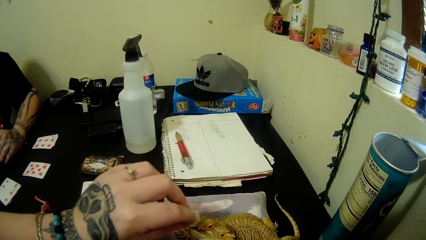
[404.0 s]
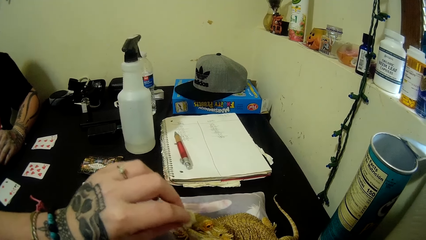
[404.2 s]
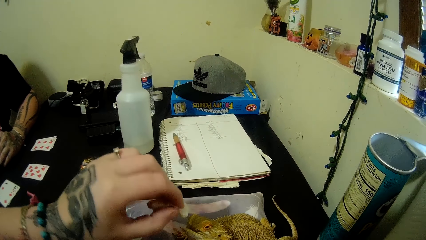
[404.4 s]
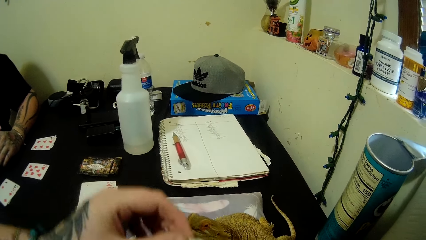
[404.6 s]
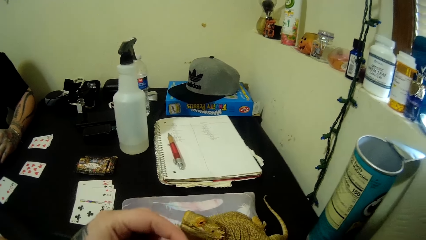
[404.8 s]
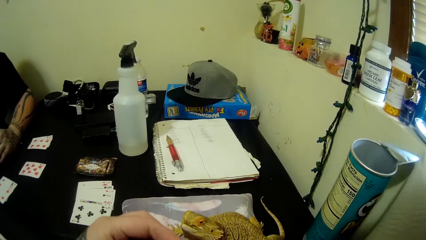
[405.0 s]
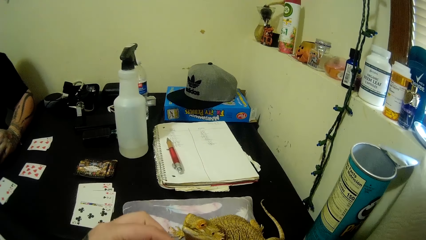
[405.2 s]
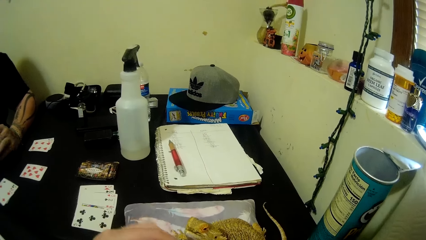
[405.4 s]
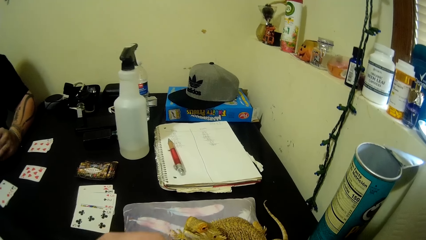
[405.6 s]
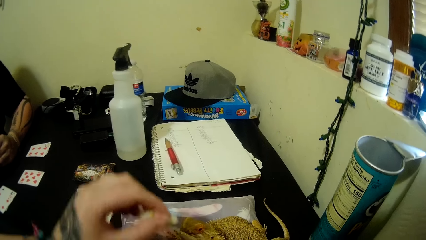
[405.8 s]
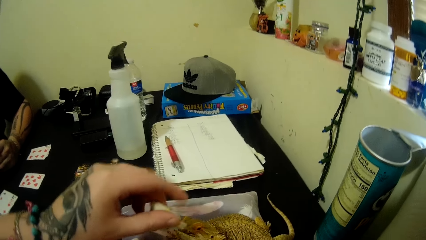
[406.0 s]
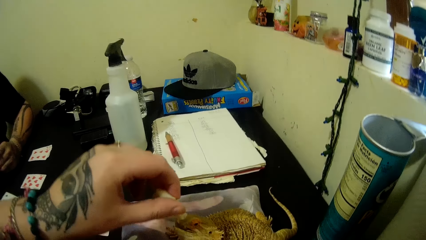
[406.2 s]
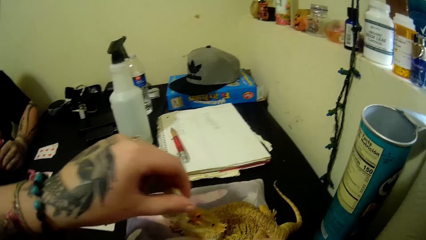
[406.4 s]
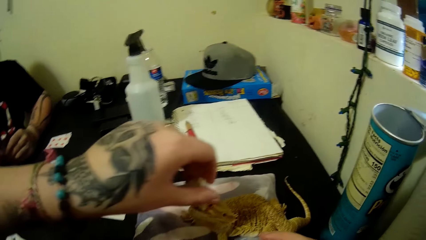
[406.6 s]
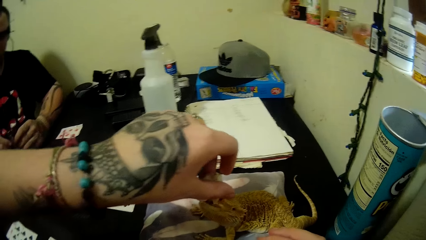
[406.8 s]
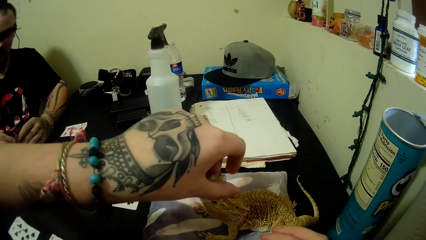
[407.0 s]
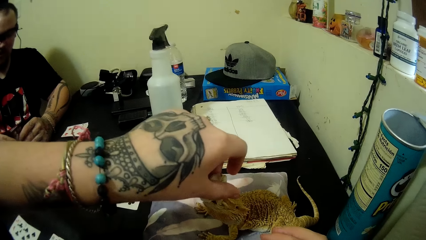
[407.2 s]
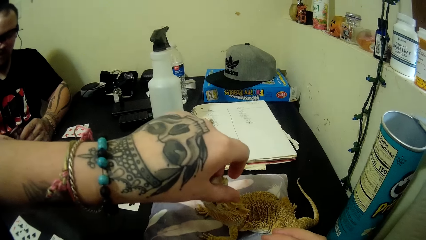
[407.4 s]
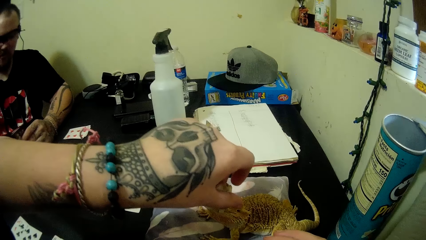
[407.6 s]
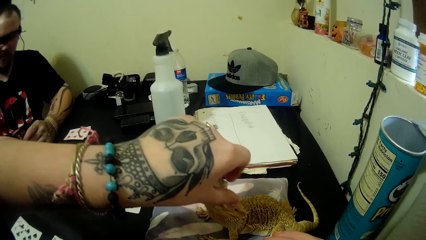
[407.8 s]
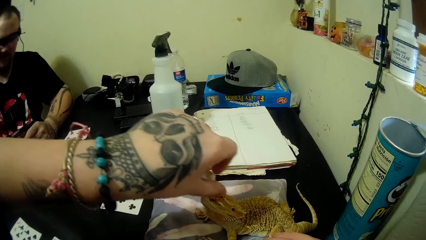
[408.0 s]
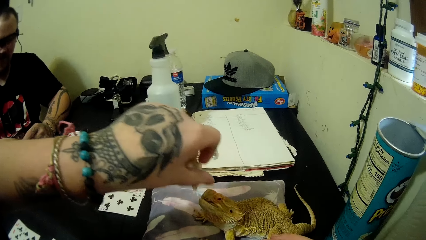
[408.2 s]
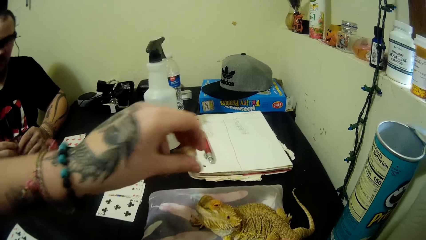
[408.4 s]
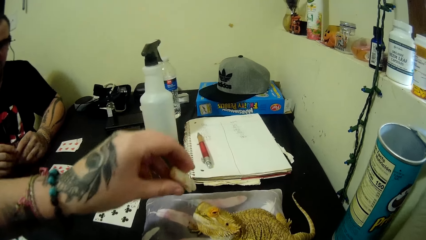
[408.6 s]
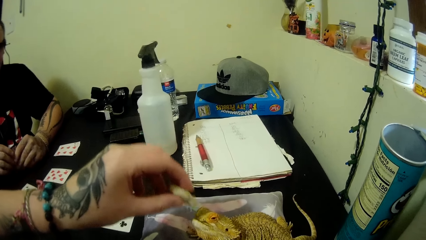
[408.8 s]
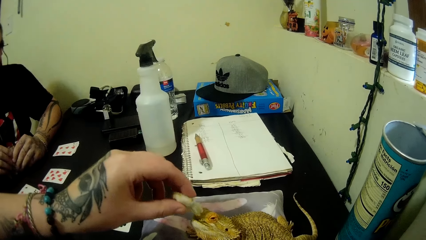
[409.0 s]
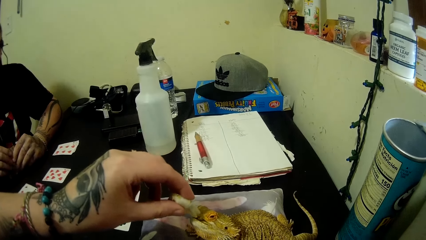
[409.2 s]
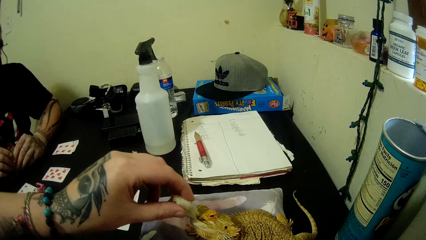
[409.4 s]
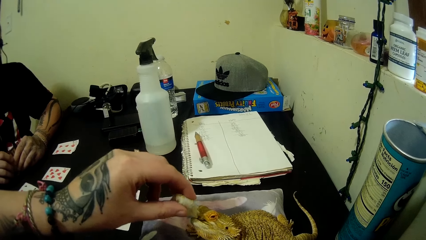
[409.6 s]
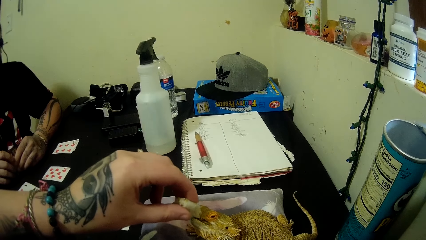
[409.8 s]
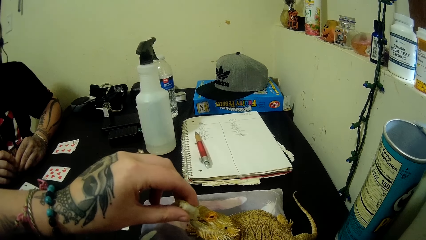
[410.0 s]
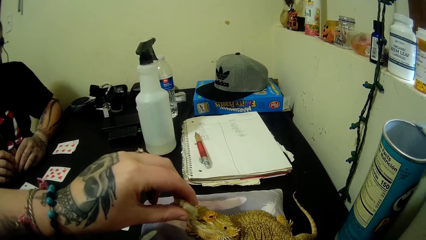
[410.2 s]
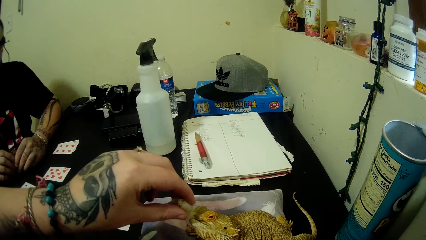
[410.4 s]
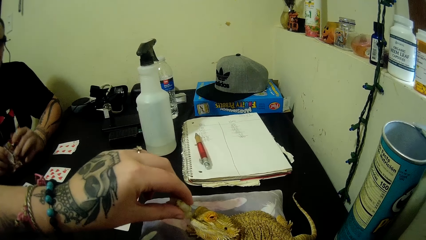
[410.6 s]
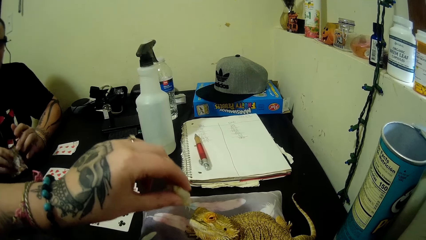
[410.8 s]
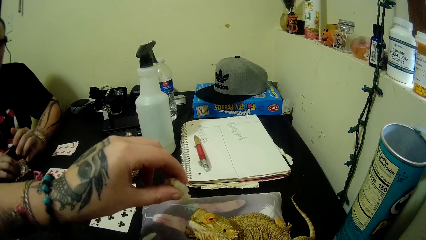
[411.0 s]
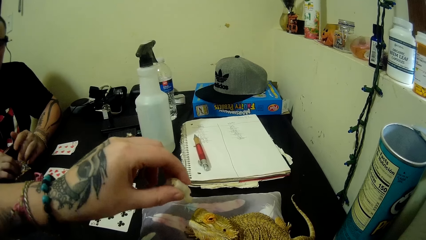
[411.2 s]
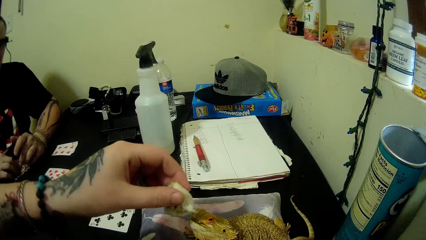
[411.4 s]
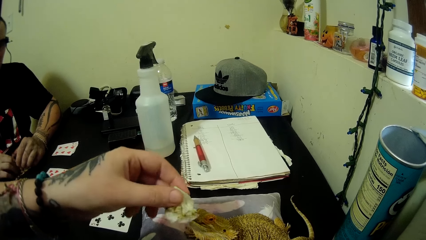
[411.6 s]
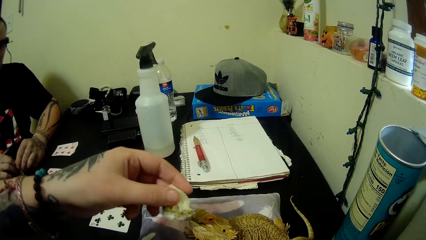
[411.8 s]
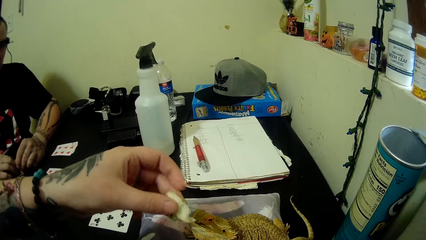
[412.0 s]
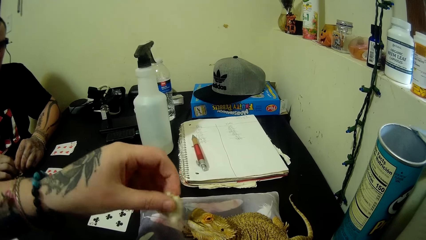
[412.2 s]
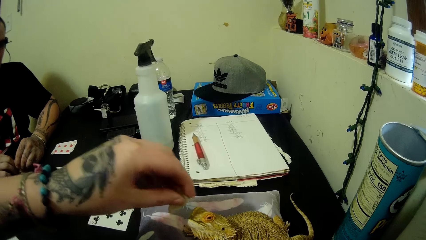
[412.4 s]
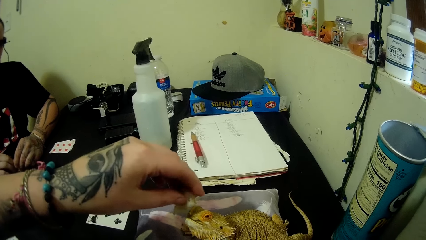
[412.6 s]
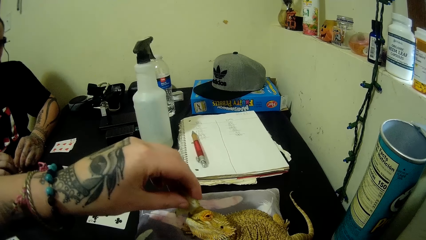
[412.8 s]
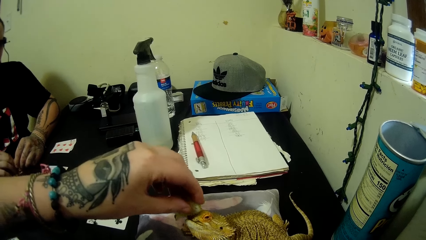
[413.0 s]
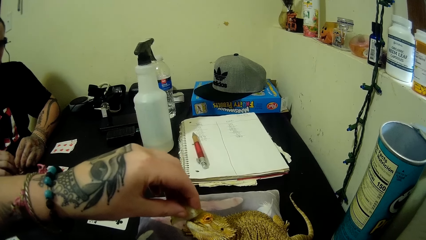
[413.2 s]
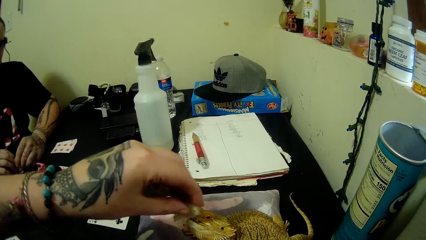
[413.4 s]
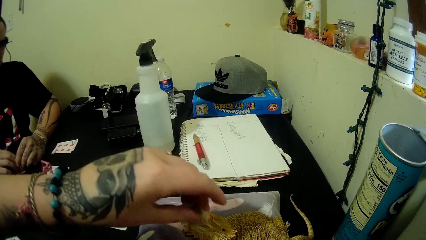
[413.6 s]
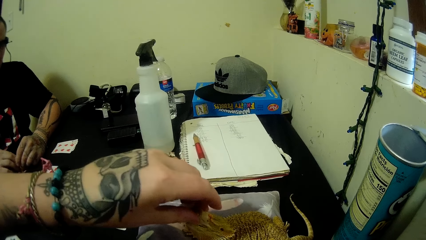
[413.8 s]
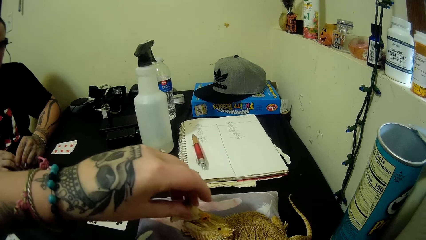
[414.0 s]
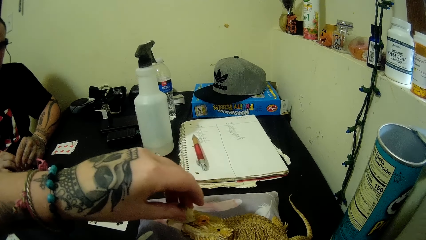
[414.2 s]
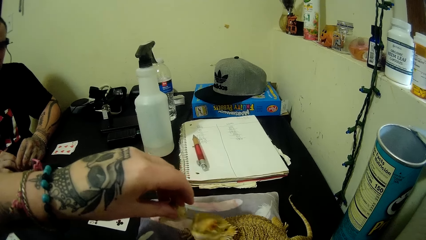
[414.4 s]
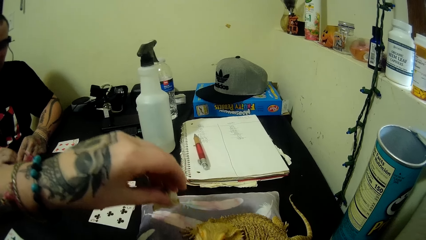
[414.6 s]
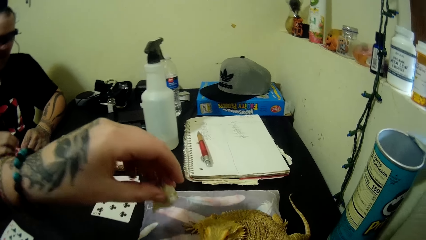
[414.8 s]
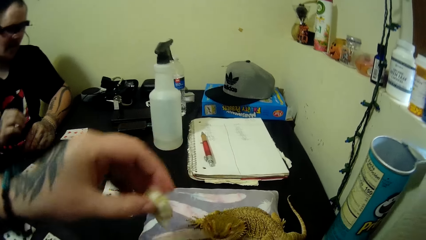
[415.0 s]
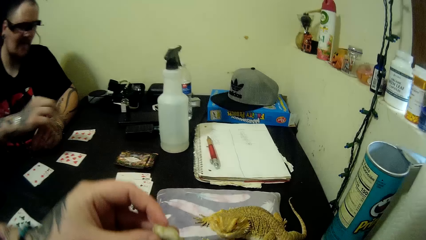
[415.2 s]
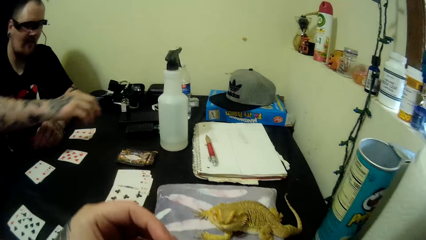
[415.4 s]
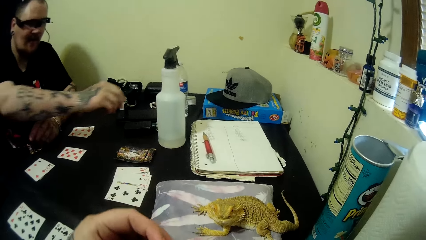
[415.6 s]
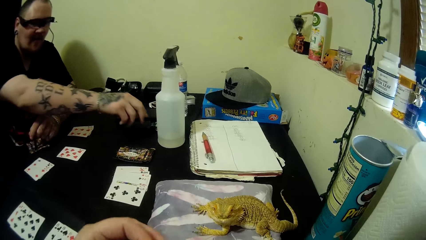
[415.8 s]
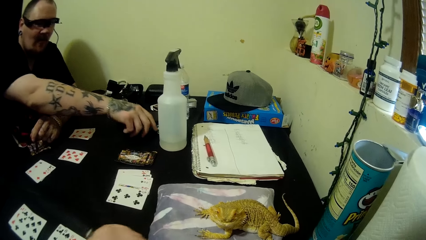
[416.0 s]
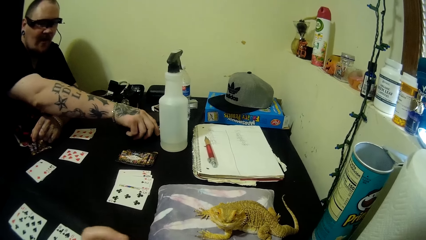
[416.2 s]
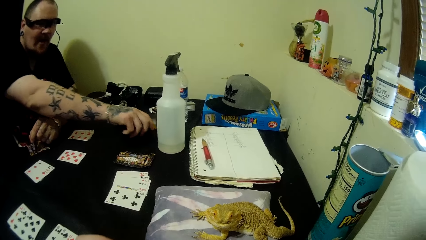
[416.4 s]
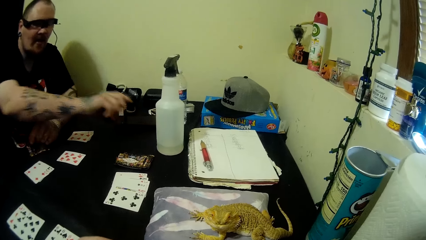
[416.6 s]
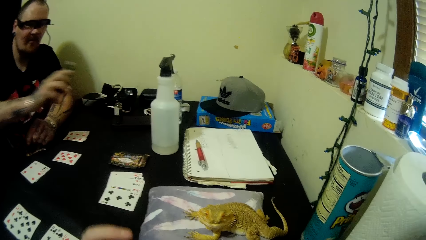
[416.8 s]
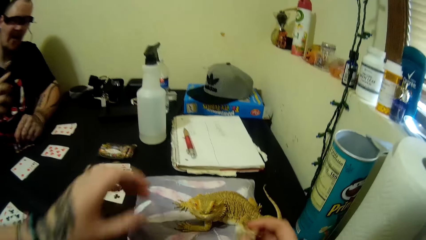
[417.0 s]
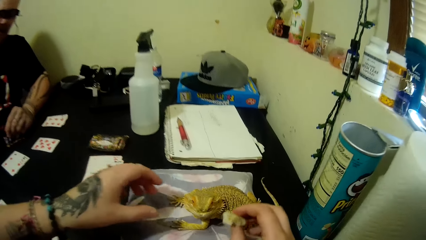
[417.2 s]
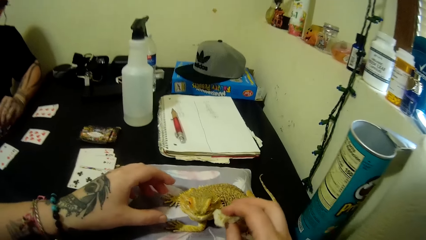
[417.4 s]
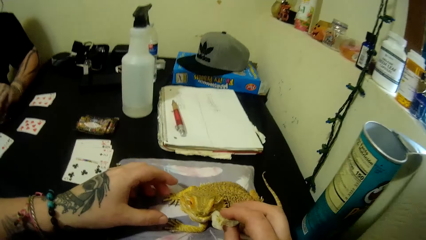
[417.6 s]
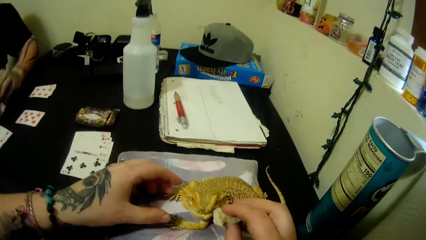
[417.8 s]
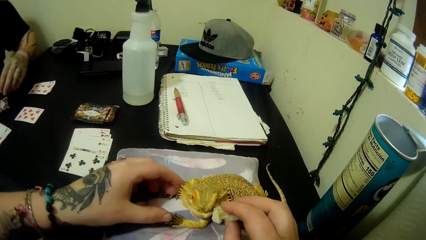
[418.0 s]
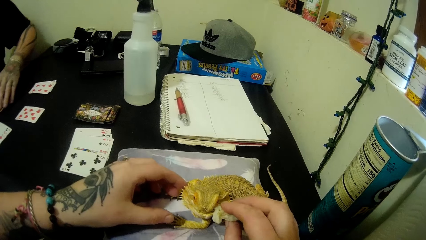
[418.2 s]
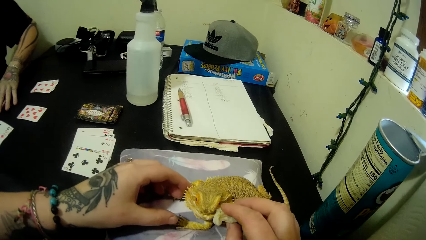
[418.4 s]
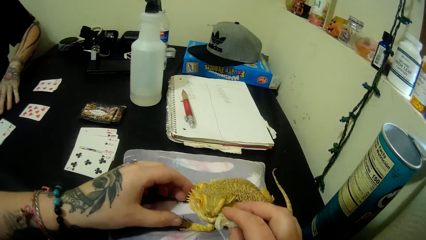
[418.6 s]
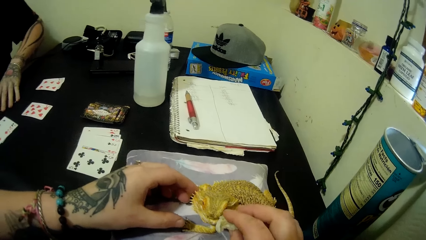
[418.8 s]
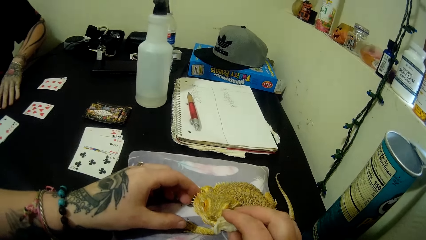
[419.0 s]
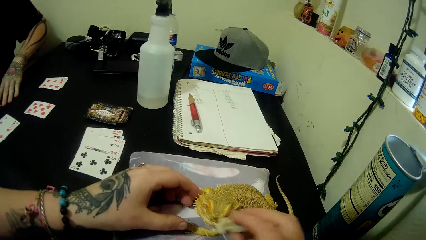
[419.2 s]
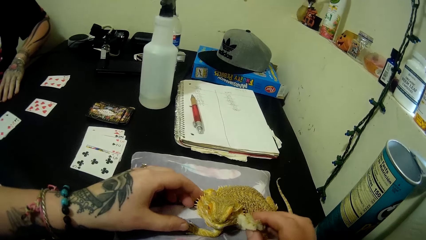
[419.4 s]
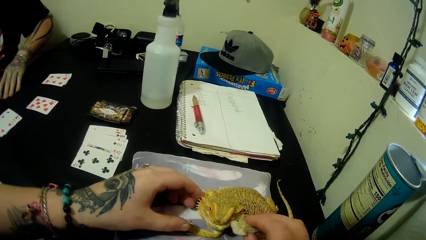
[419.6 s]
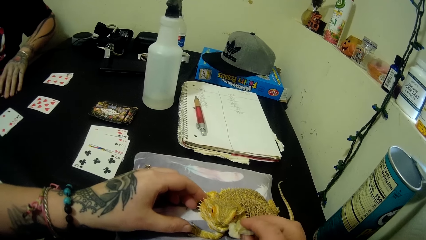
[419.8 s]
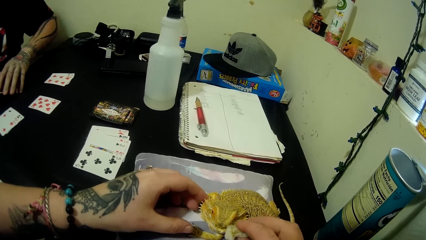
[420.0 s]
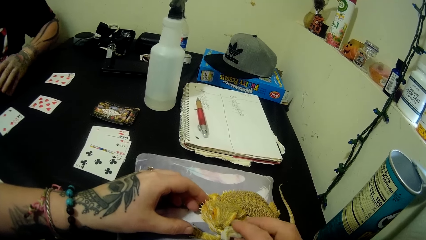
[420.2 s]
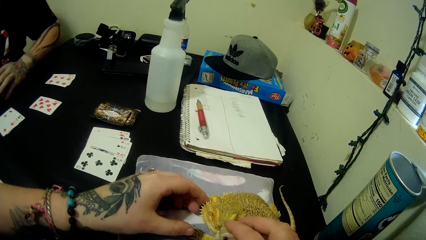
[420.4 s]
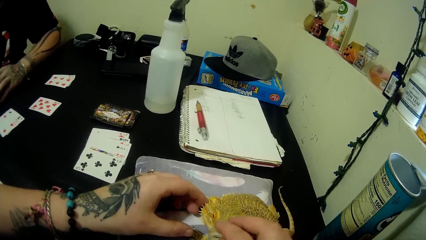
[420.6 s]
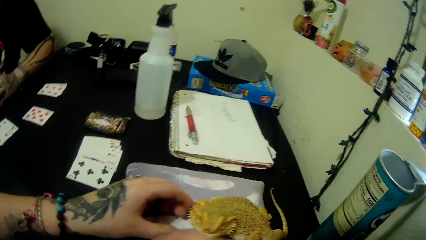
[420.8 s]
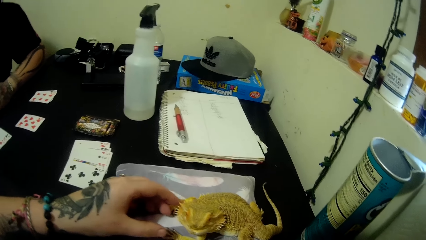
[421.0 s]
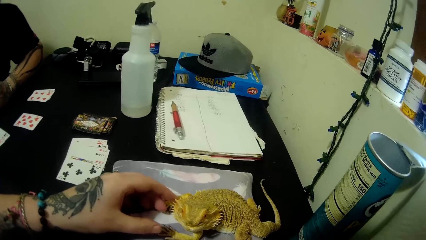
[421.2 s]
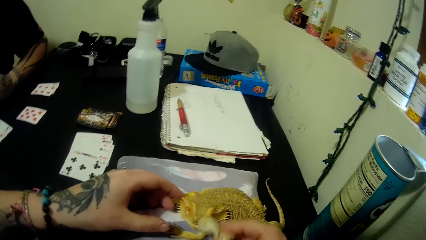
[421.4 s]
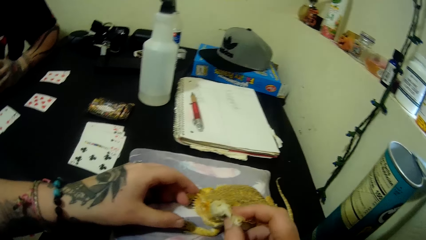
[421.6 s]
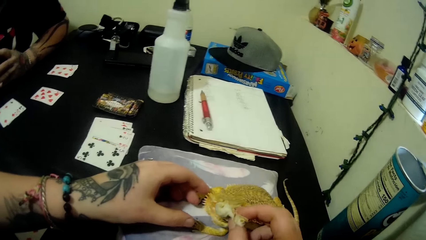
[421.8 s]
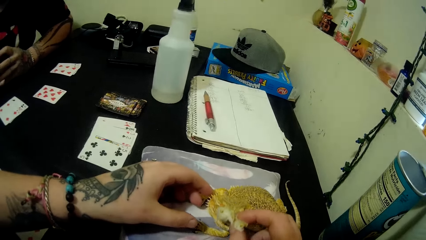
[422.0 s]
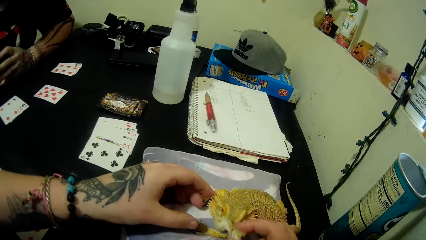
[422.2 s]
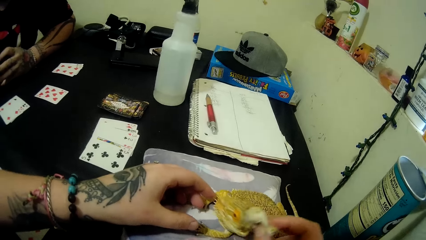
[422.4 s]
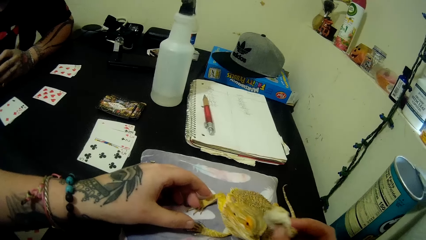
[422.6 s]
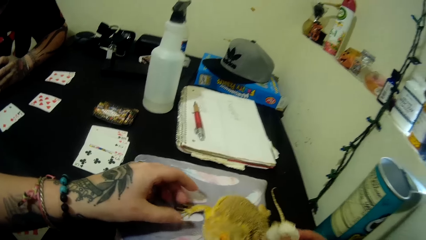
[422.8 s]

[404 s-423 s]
A man talks to the camera wearer. The camera wearer wipes a crocodile with a wet cotton wool. The man holds the cards with both hands, and picks up the small bottle from the table. The camera wearer wipes the crocodile with the wet cotton wool.
